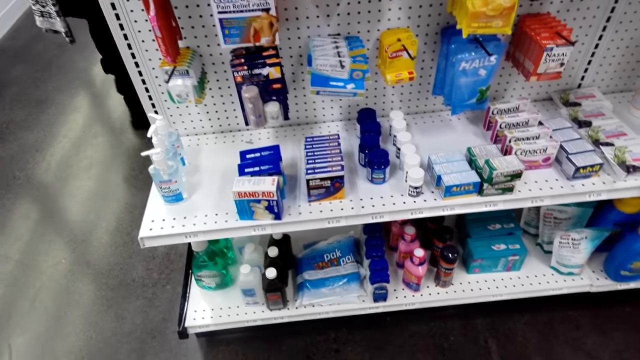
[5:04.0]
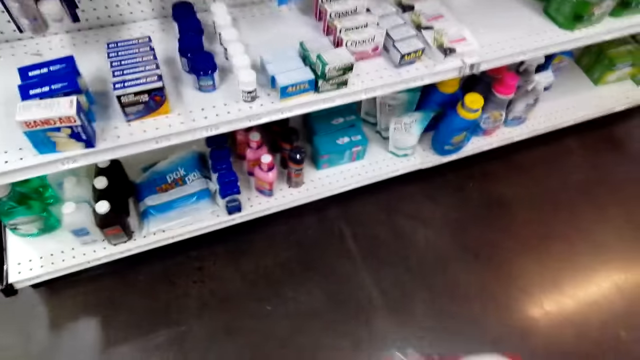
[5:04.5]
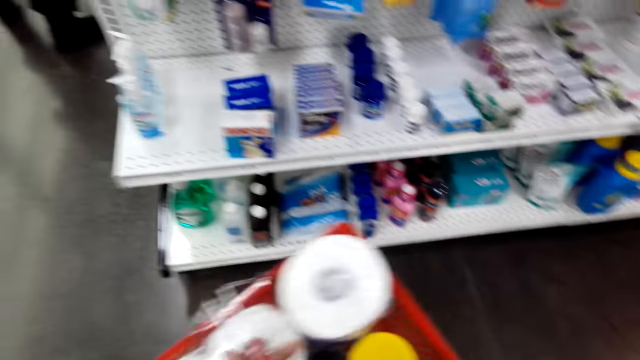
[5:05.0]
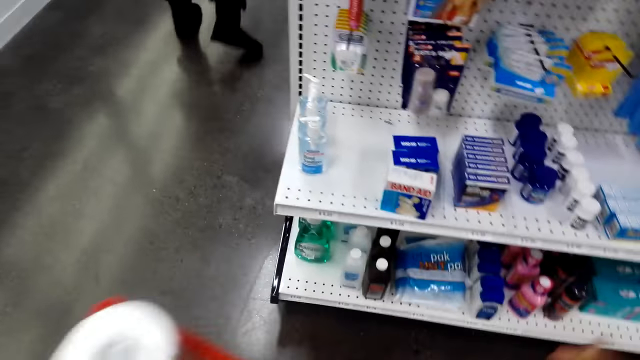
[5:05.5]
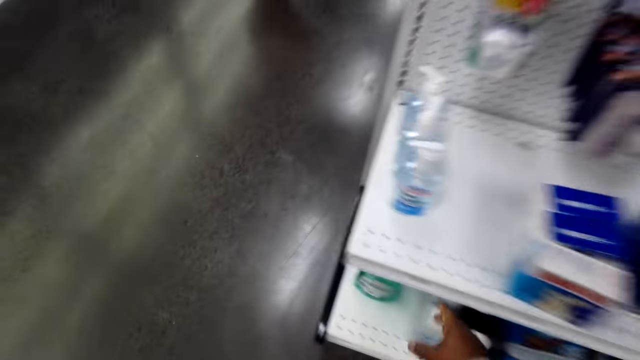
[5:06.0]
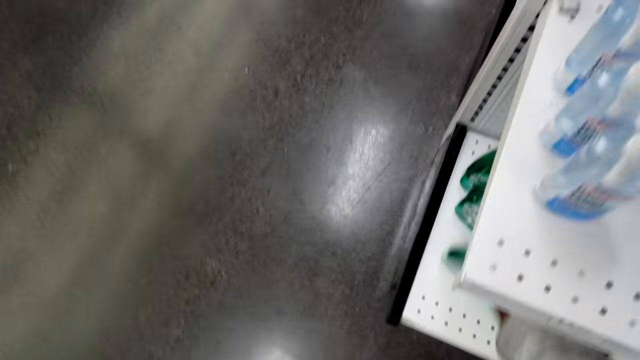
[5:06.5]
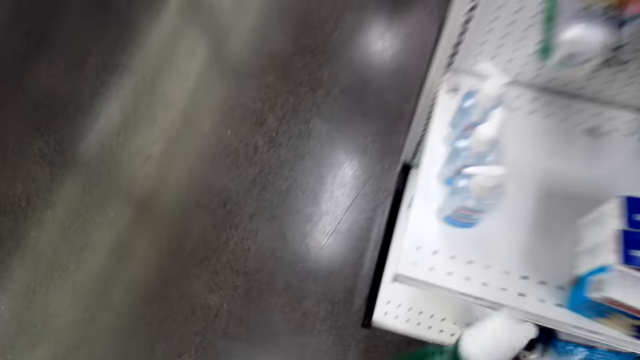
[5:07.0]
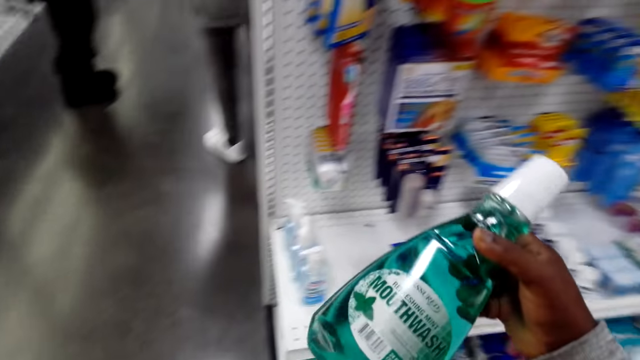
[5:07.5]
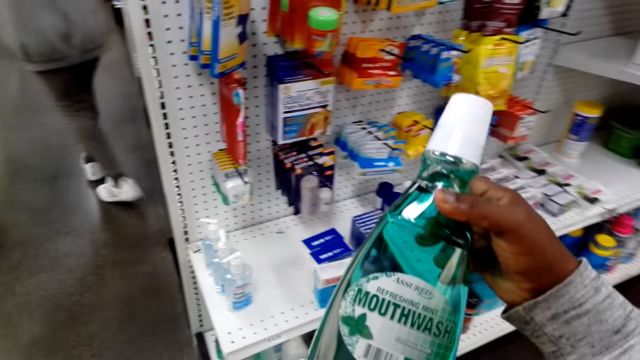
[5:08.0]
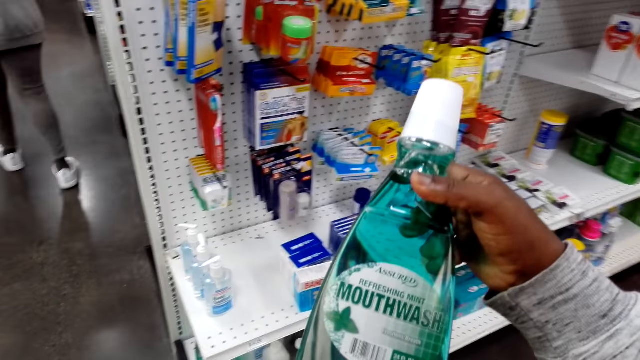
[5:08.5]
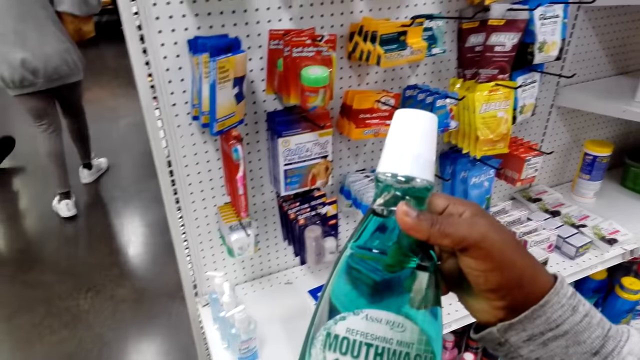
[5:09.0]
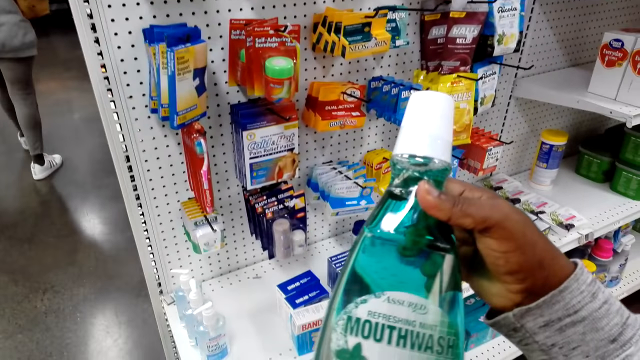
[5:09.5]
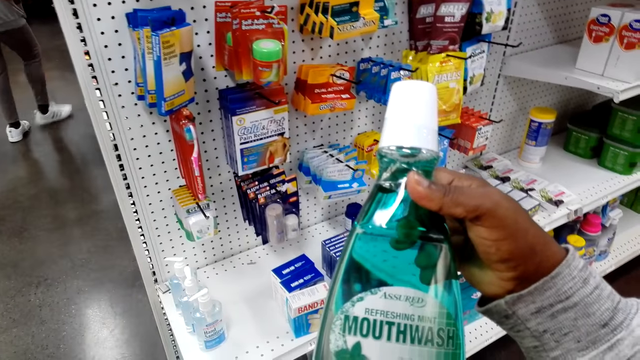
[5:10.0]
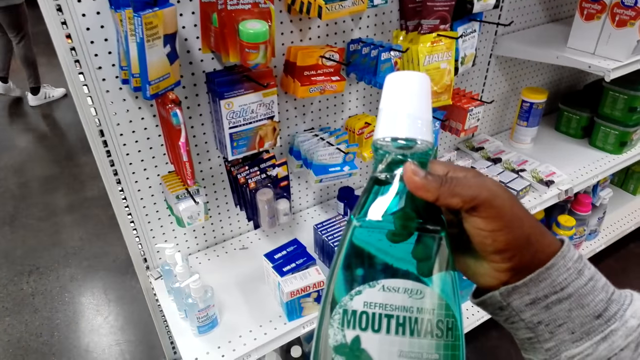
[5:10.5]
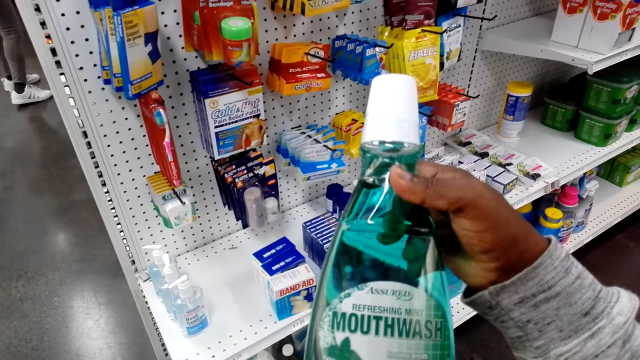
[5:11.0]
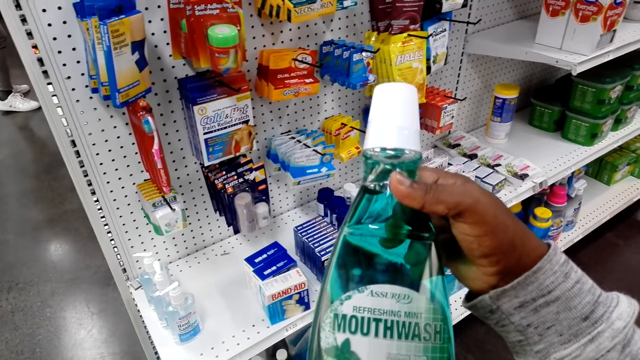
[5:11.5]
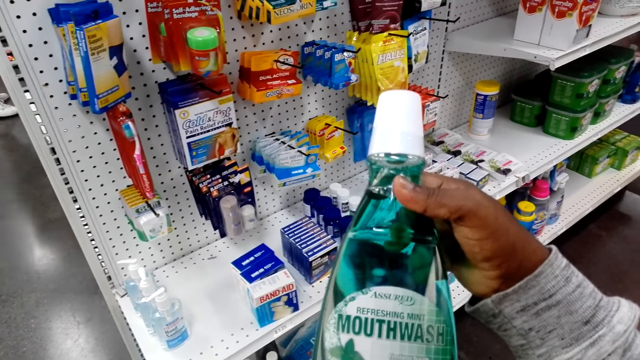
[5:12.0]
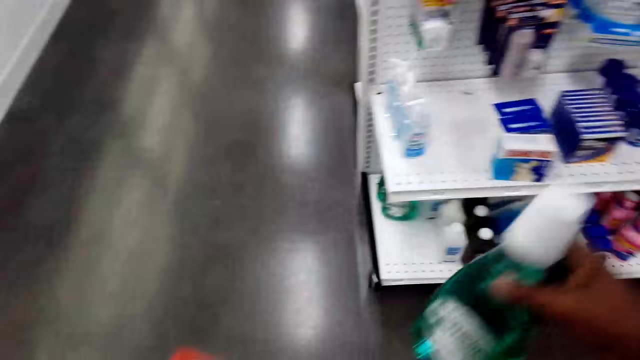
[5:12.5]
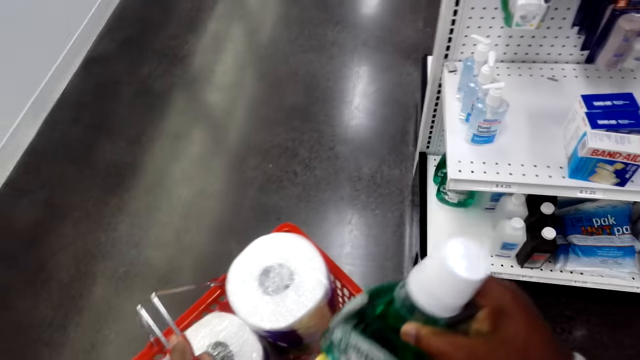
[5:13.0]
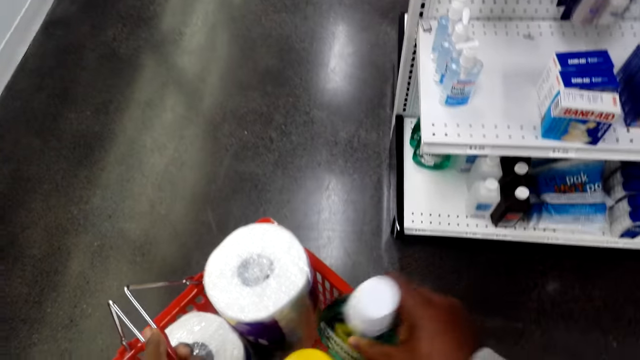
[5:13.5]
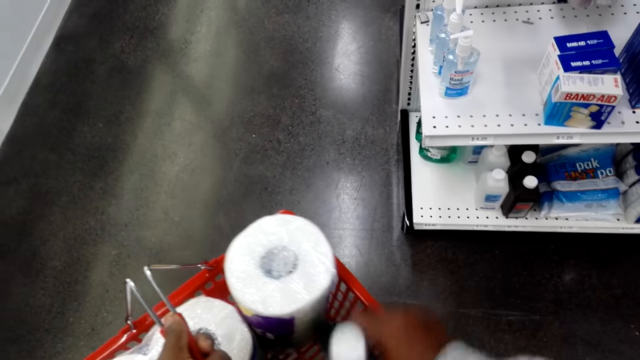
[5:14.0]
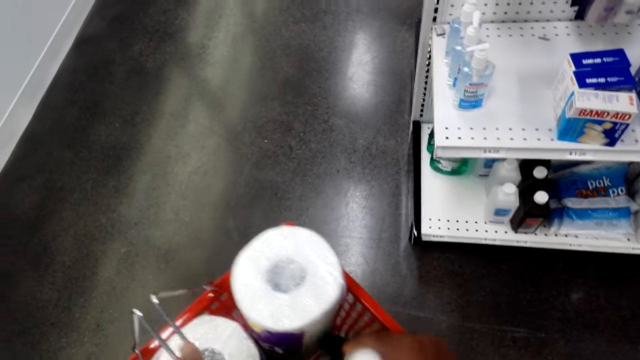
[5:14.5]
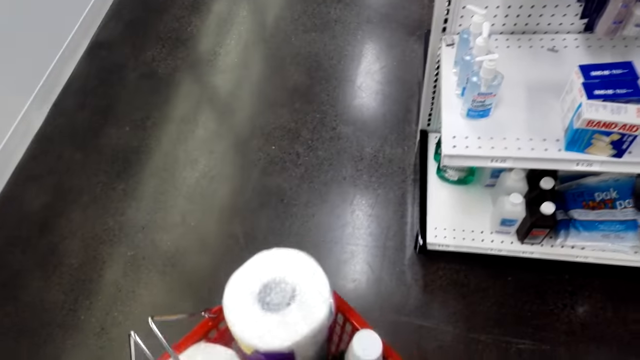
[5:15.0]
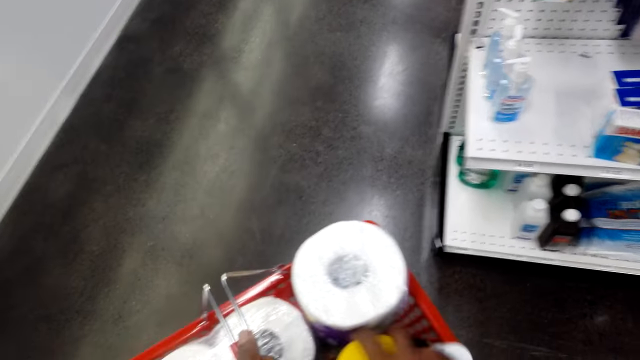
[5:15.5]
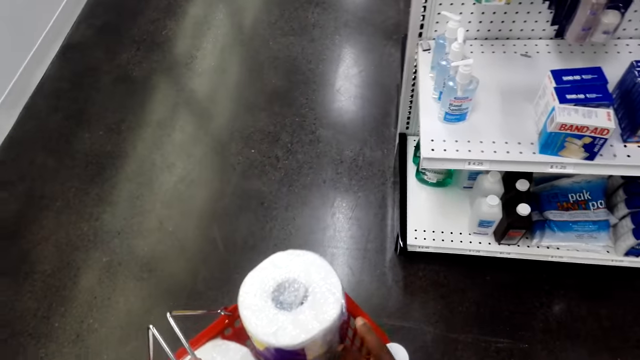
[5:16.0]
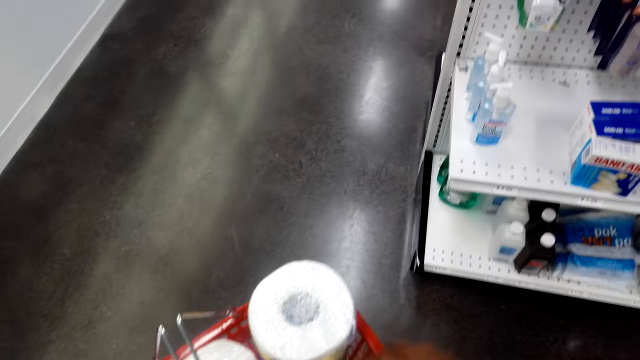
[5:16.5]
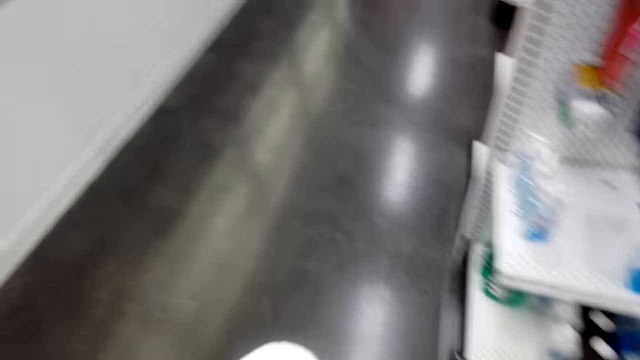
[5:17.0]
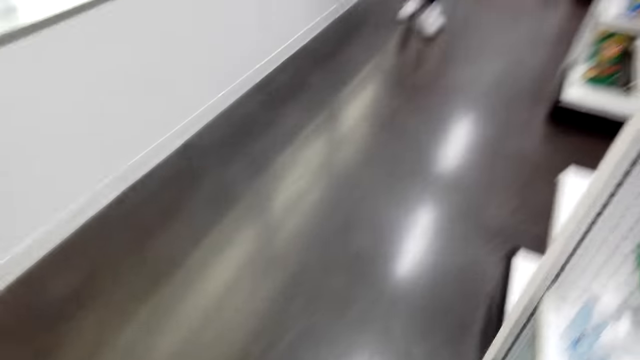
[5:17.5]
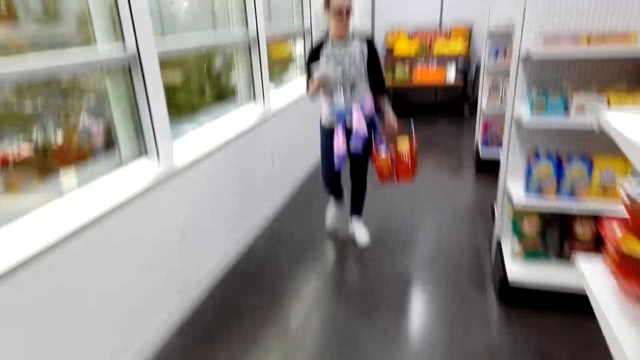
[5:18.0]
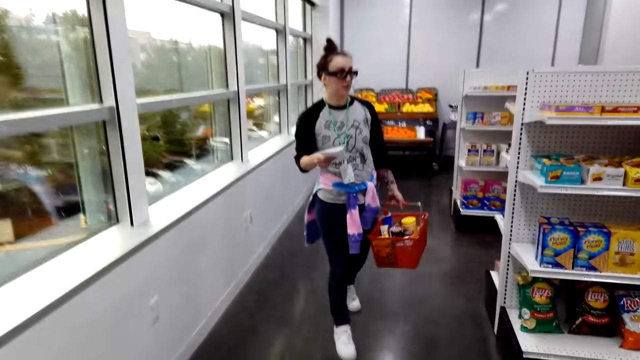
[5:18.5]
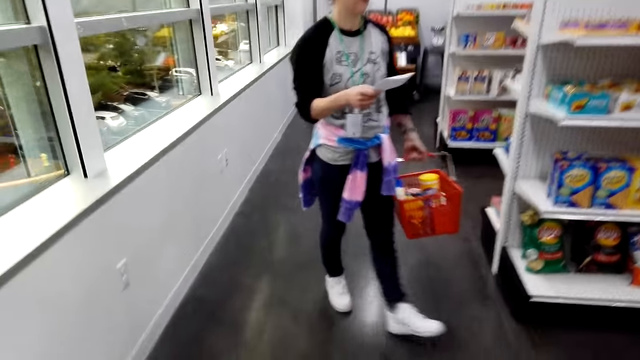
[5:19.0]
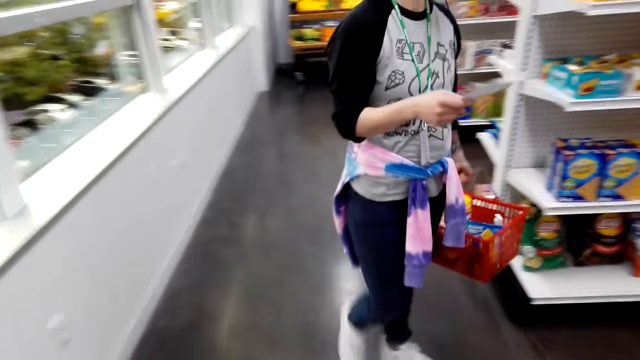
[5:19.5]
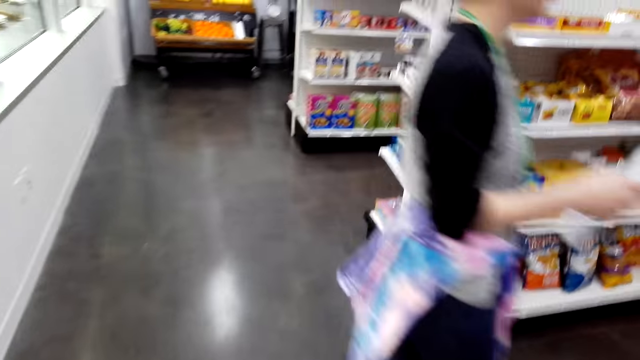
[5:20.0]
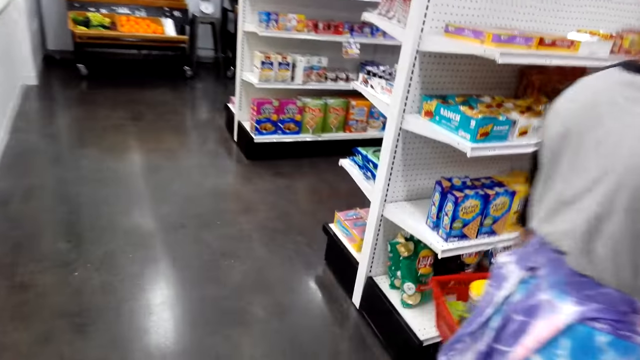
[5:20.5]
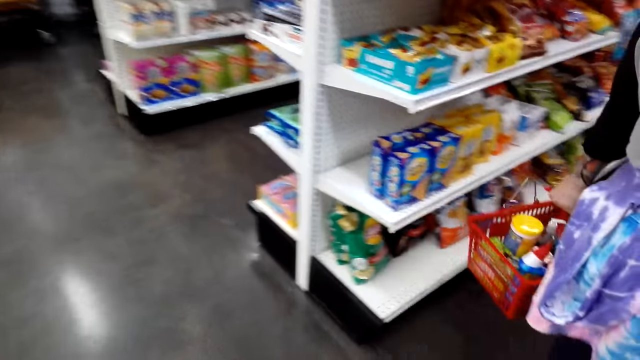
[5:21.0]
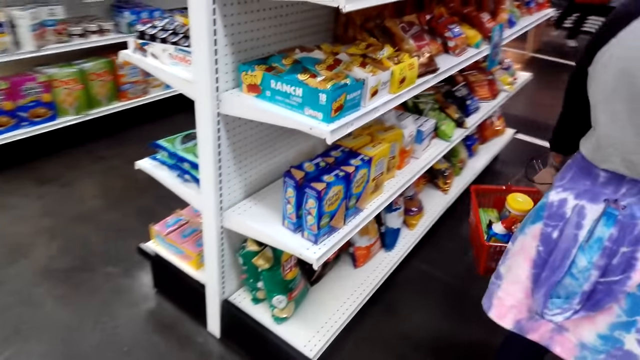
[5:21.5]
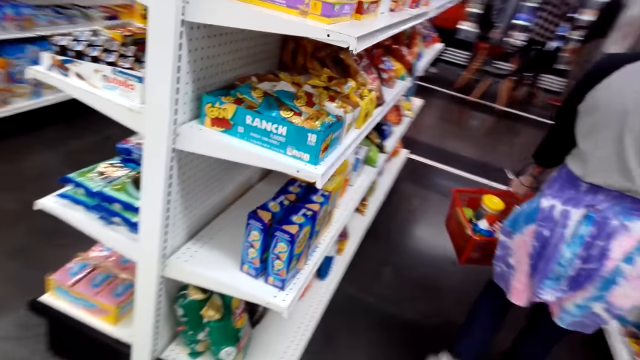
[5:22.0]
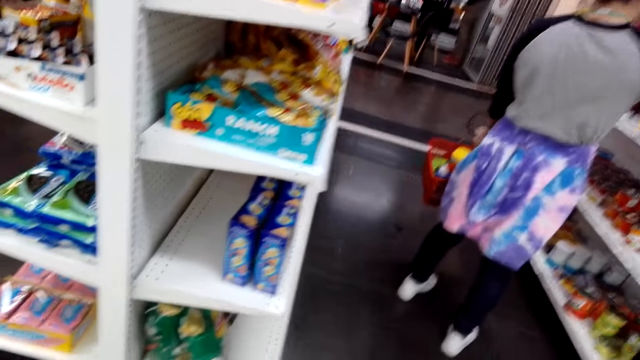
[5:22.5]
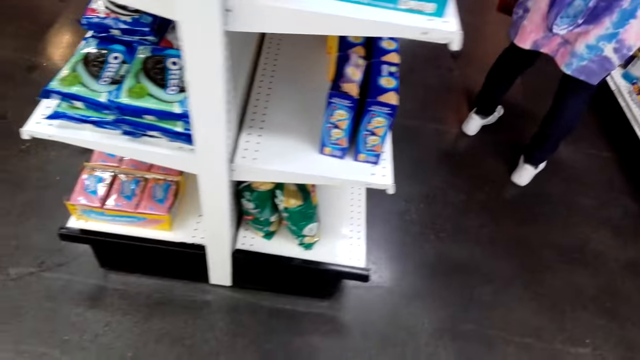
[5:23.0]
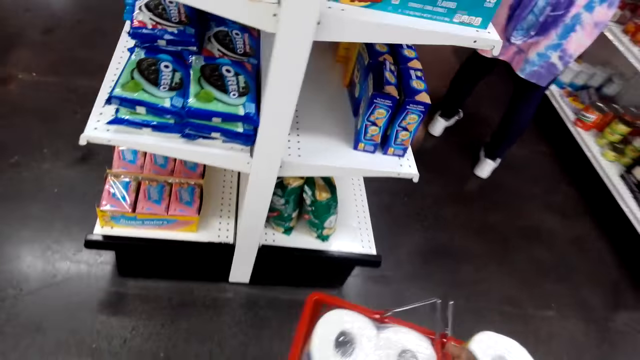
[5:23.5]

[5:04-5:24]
The camera wearer takes a mouthwash from the shelf. A woman walks in the supermarket. The camera wearer puts the mouthwash in a shopping basket. They walk in the supermarket. Another woman walks in the supermarket.
